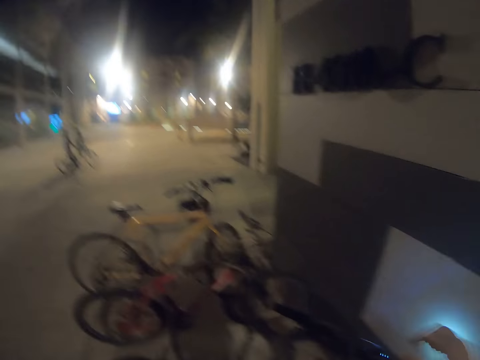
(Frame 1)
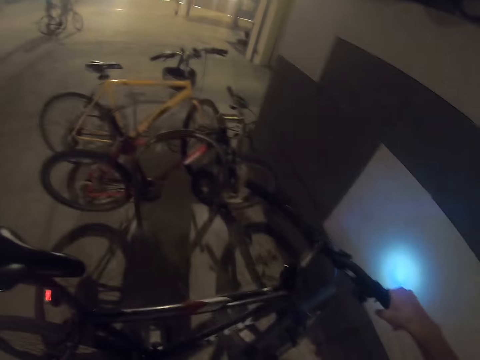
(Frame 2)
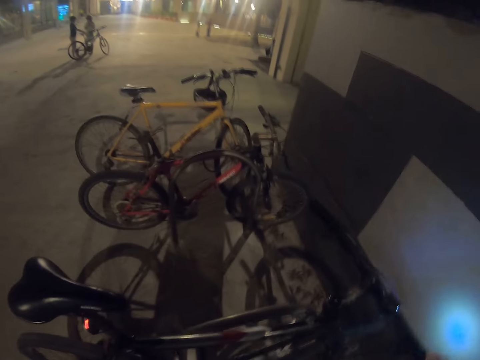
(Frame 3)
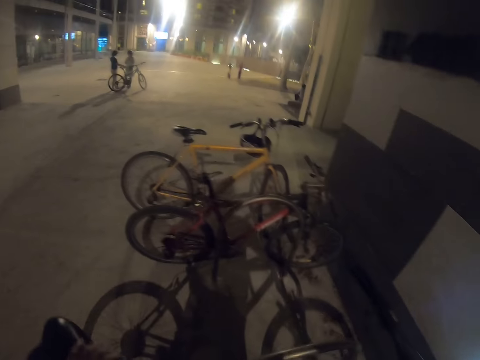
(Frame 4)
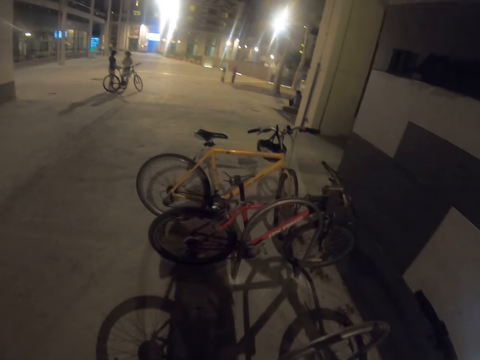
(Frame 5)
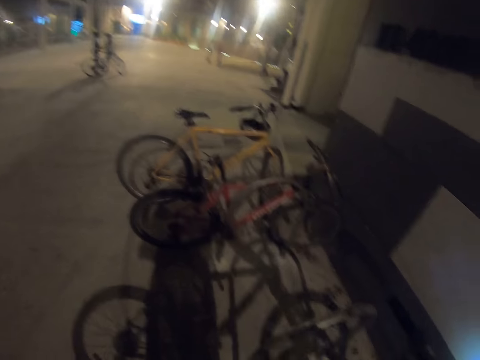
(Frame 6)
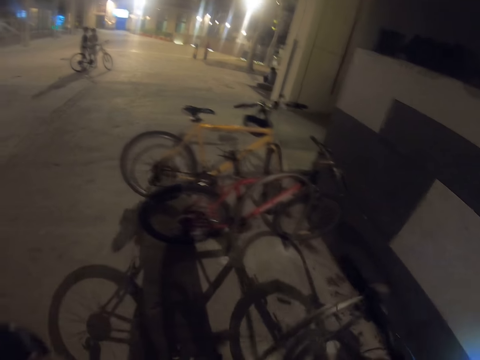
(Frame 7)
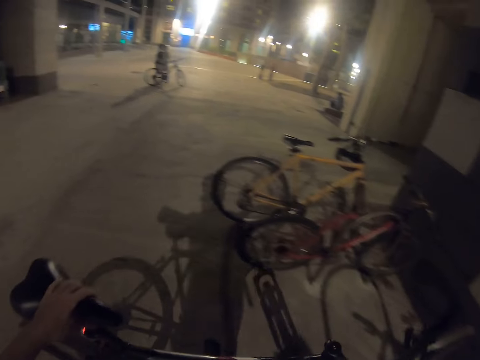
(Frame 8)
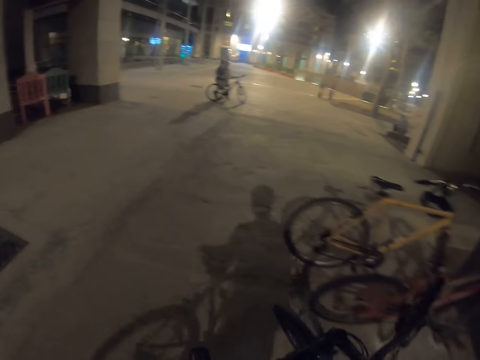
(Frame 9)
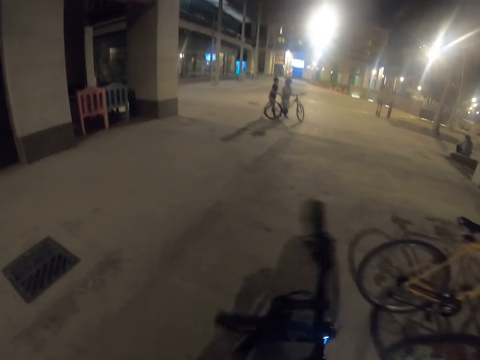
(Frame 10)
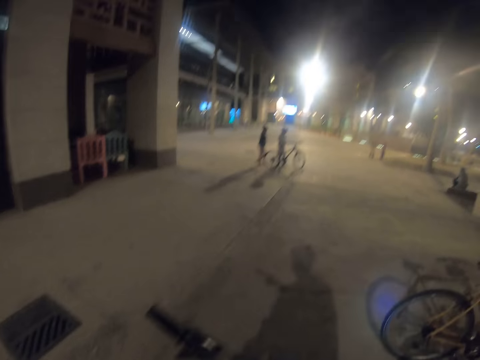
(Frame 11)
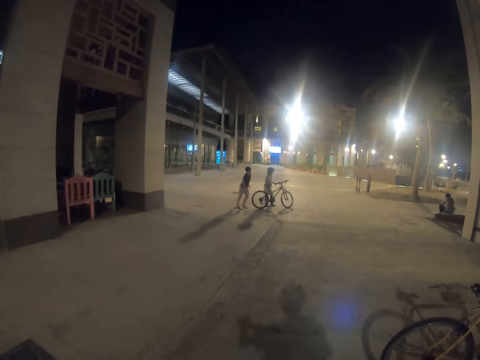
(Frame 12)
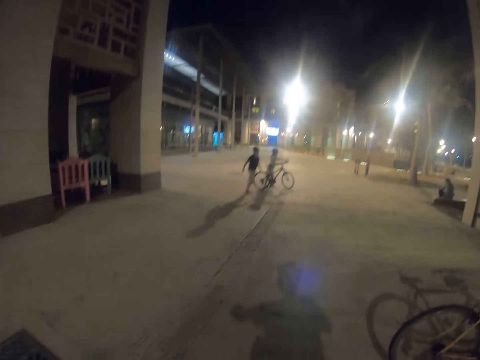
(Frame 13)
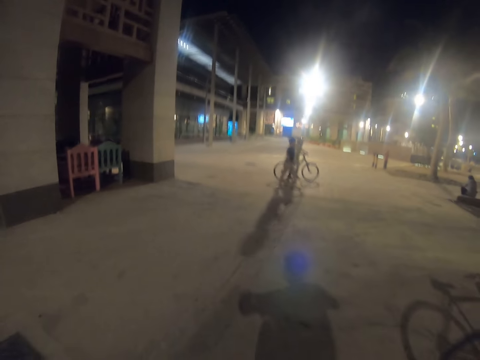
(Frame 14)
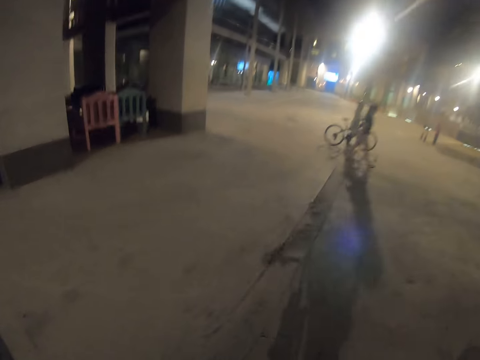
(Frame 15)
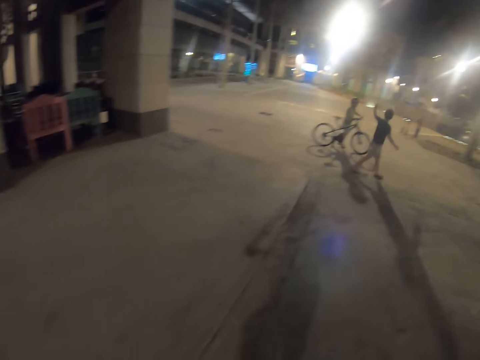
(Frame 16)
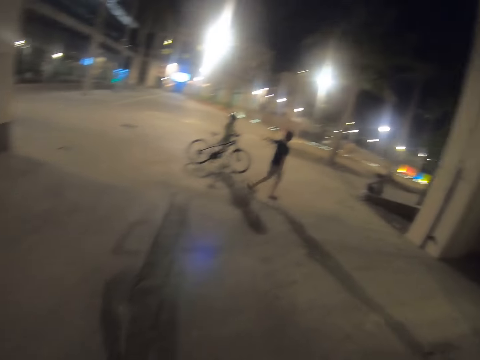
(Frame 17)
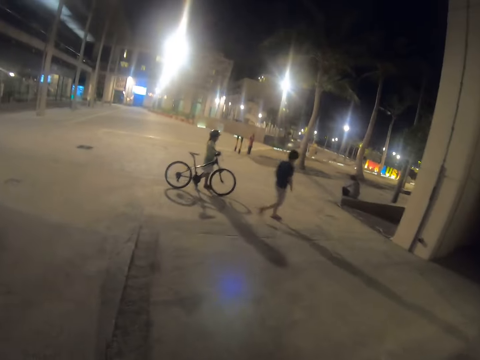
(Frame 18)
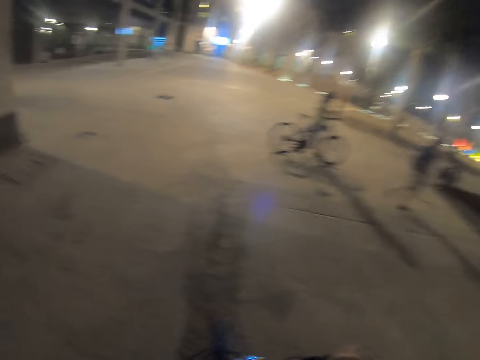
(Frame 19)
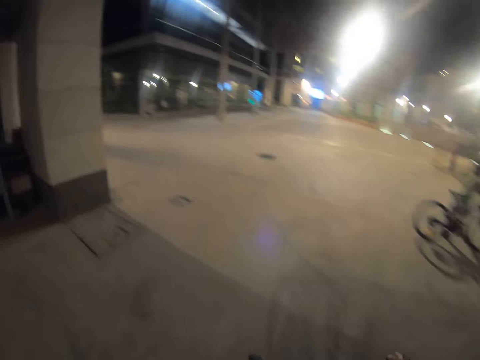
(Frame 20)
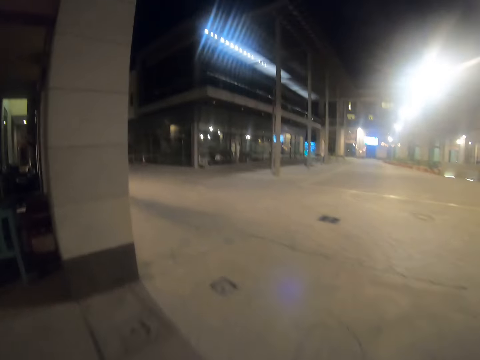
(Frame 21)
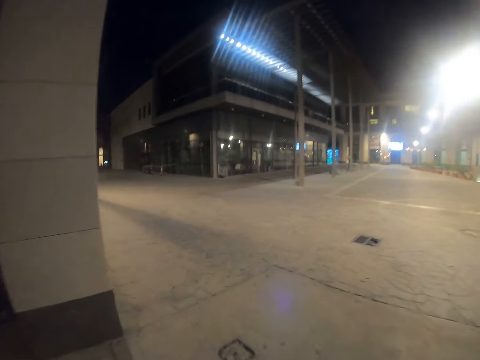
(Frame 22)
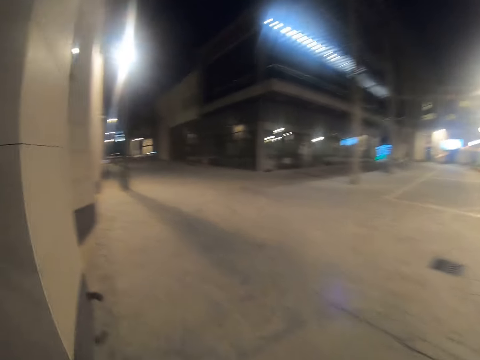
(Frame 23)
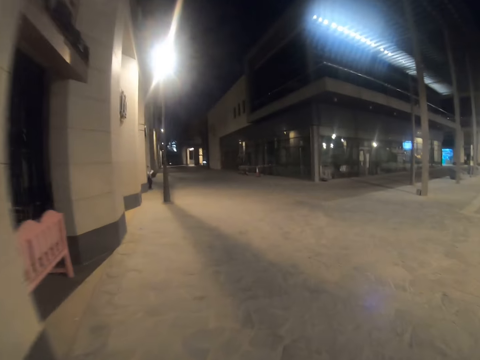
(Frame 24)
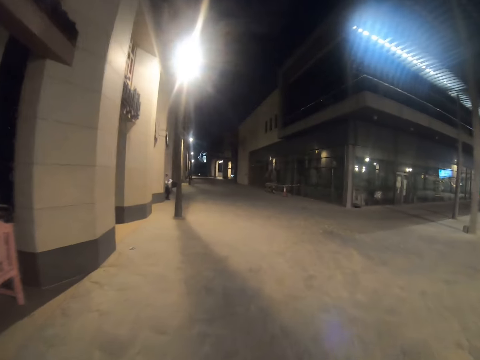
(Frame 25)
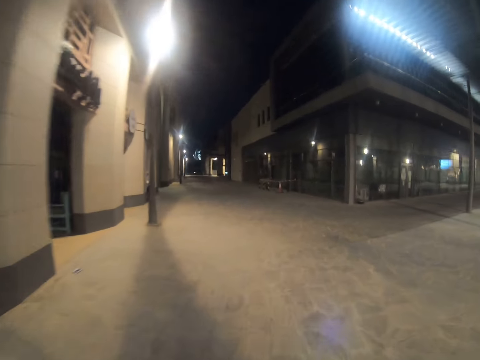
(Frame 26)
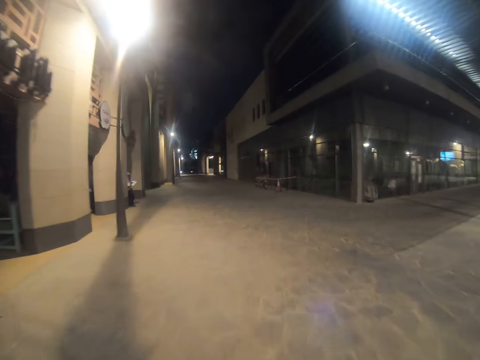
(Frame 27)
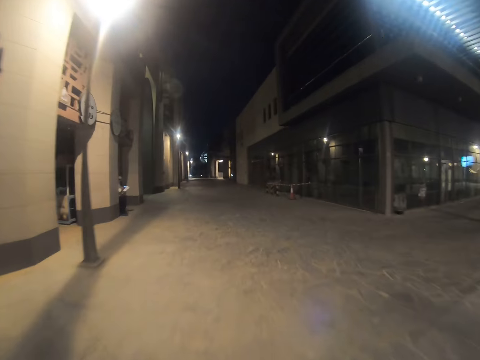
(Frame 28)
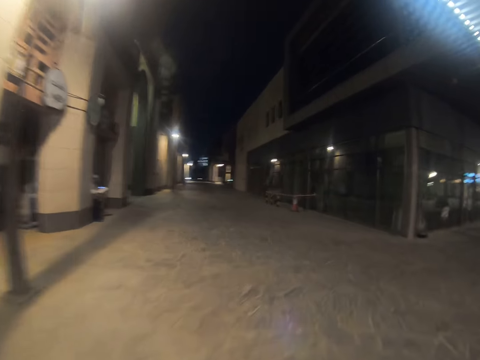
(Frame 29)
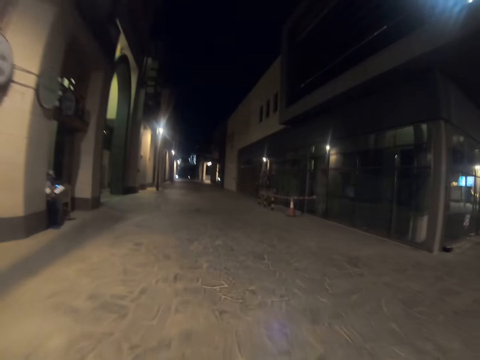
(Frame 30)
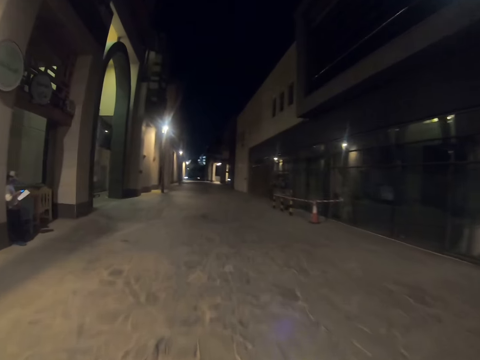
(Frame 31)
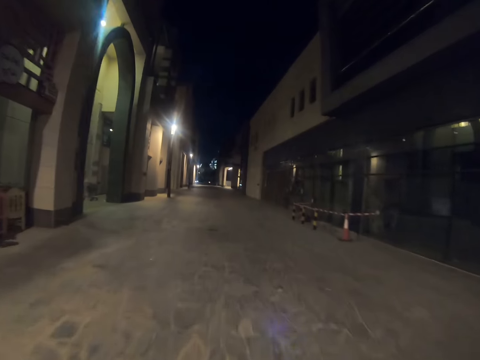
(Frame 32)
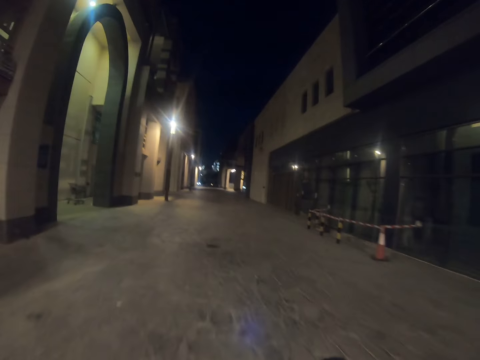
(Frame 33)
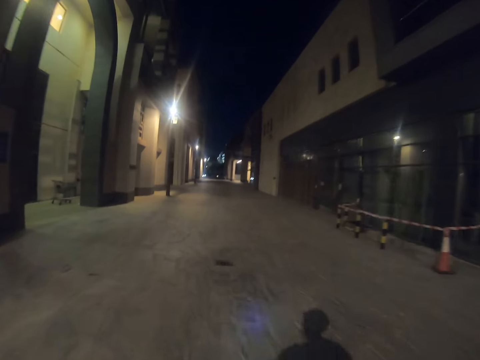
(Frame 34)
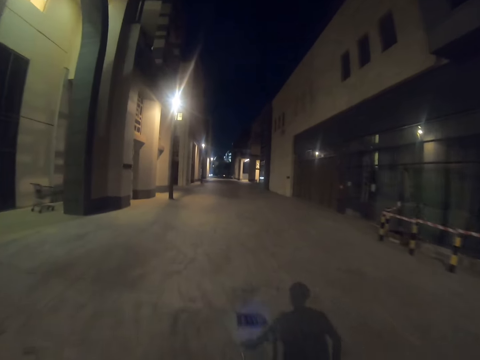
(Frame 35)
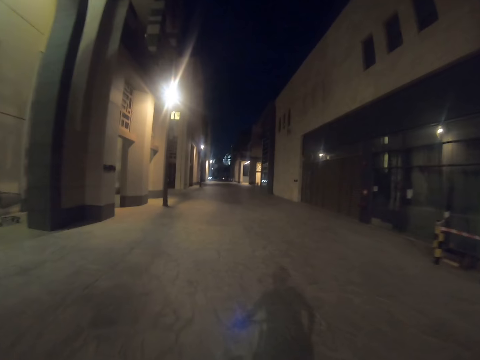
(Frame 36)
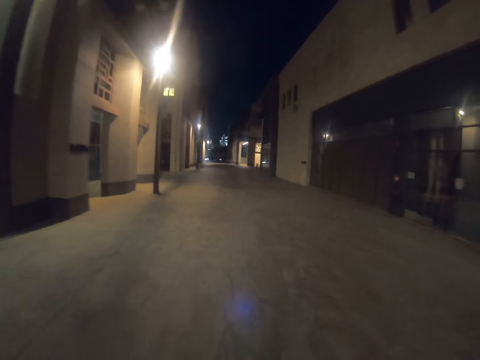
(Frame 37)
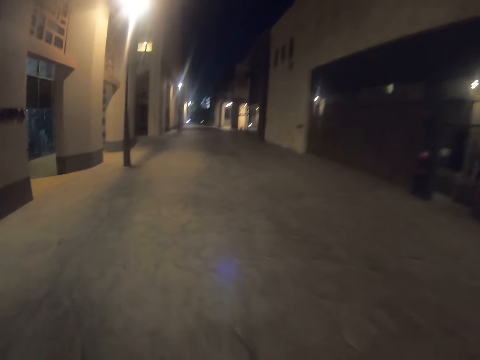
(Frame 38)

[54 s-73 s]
A person gives another person a bicycle. The camera wearer takes the bicycle. They walk in the building.
